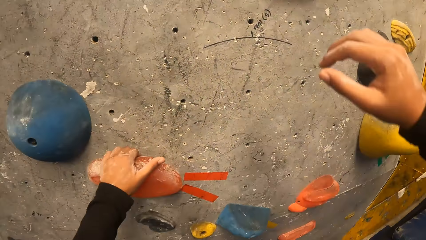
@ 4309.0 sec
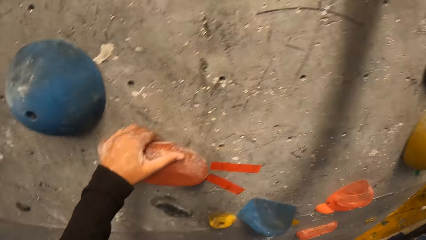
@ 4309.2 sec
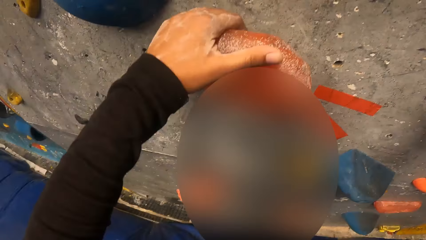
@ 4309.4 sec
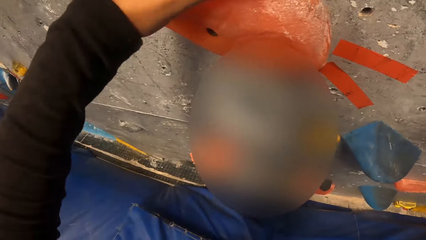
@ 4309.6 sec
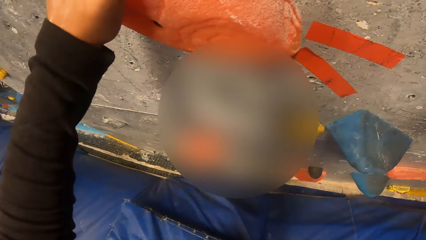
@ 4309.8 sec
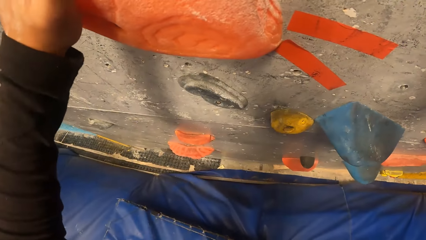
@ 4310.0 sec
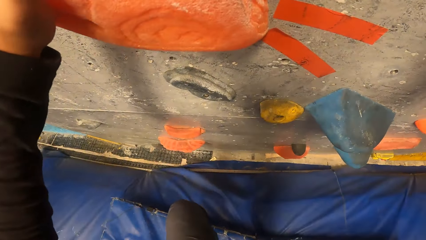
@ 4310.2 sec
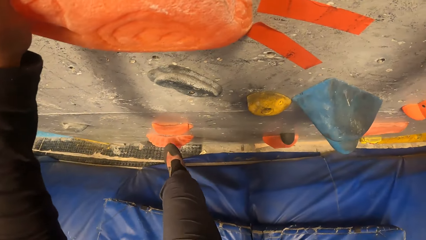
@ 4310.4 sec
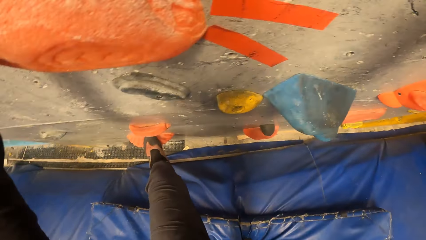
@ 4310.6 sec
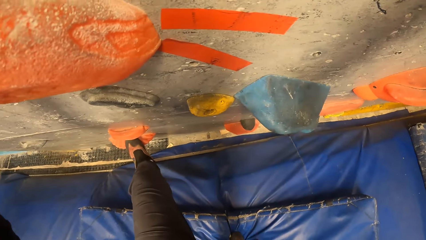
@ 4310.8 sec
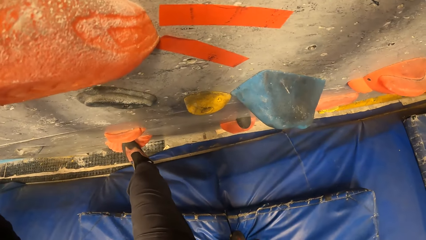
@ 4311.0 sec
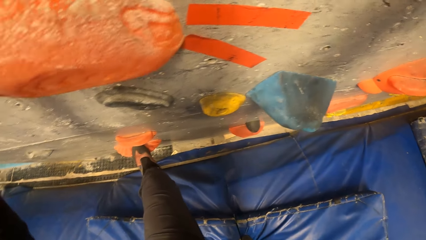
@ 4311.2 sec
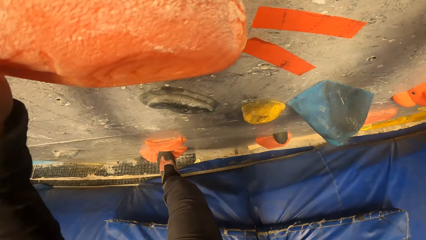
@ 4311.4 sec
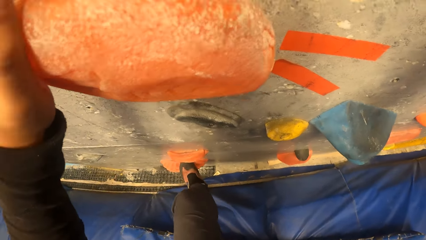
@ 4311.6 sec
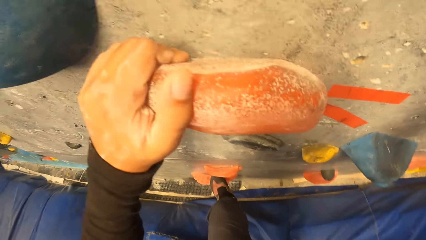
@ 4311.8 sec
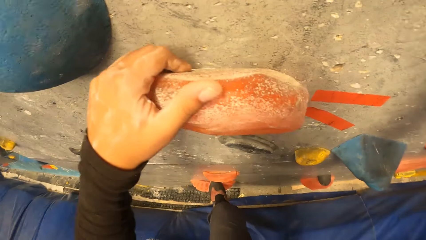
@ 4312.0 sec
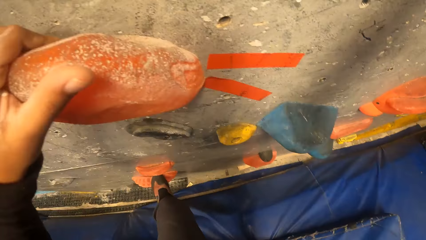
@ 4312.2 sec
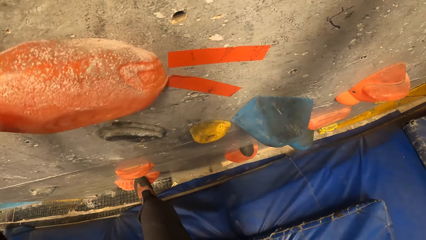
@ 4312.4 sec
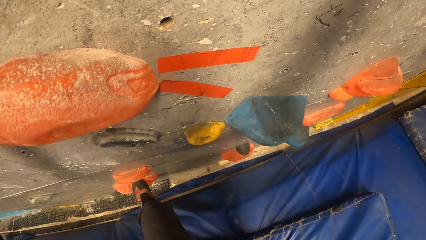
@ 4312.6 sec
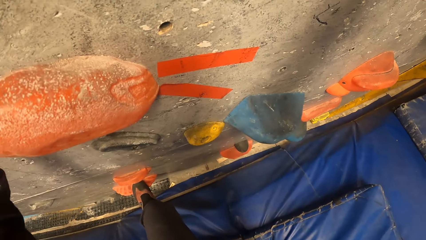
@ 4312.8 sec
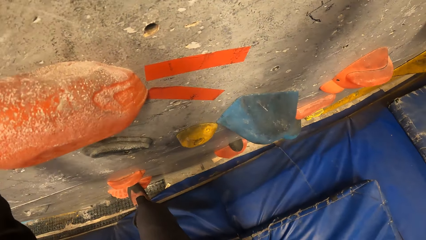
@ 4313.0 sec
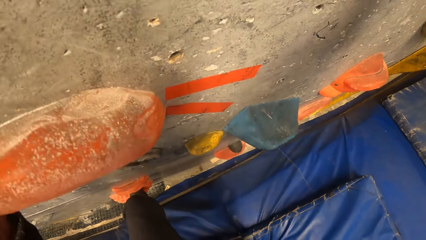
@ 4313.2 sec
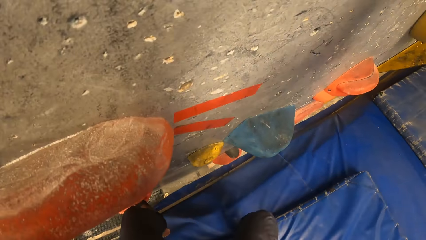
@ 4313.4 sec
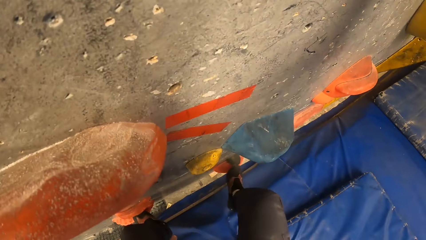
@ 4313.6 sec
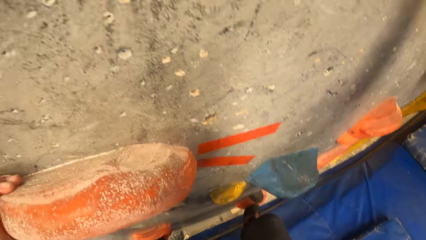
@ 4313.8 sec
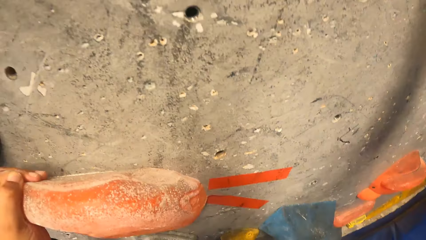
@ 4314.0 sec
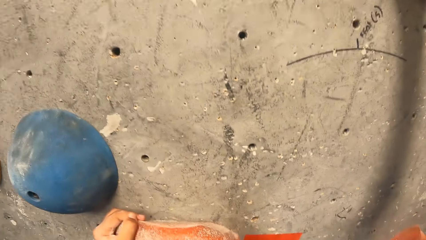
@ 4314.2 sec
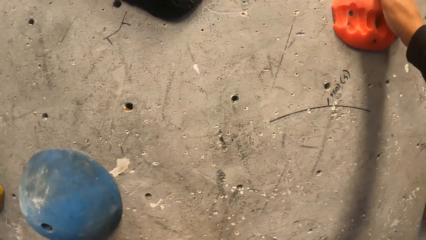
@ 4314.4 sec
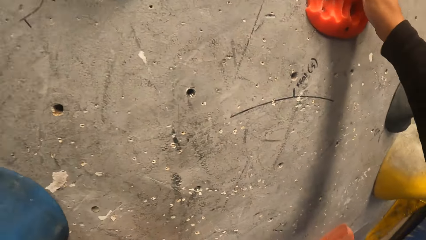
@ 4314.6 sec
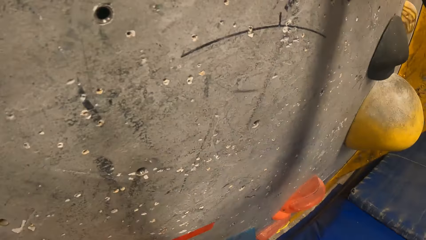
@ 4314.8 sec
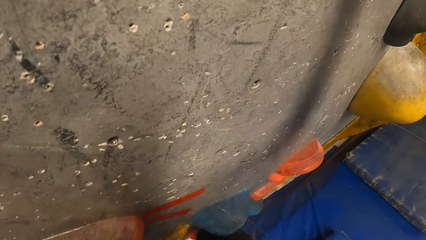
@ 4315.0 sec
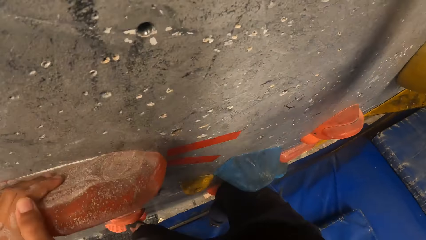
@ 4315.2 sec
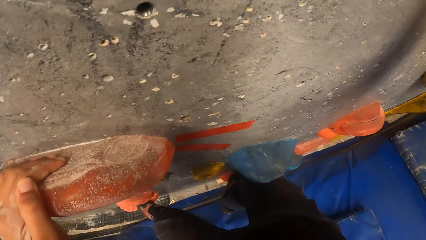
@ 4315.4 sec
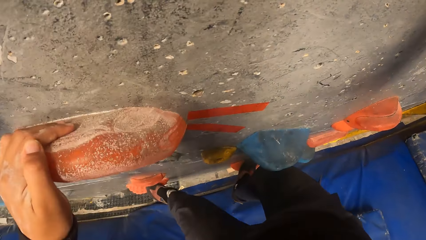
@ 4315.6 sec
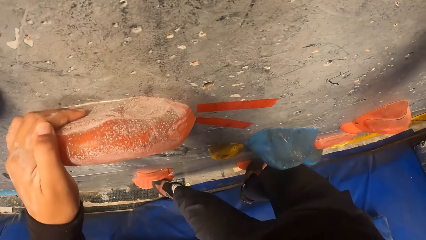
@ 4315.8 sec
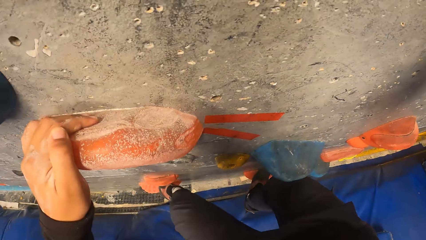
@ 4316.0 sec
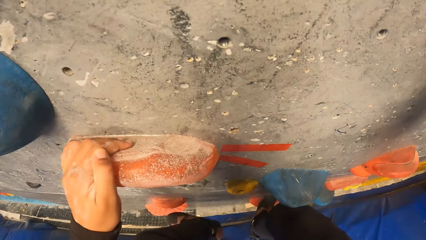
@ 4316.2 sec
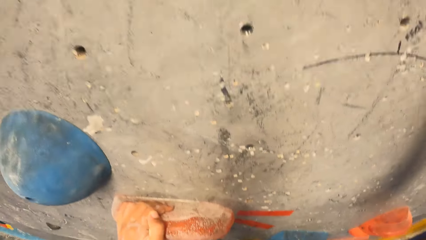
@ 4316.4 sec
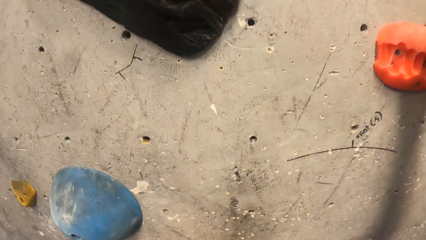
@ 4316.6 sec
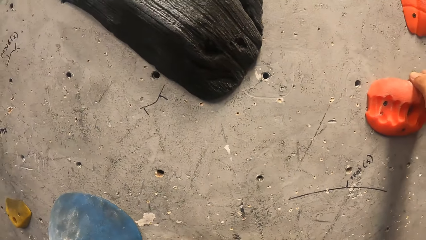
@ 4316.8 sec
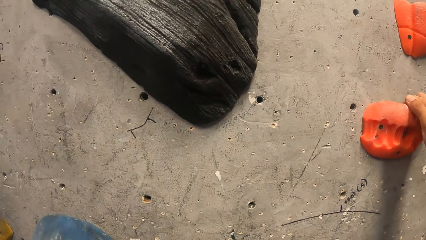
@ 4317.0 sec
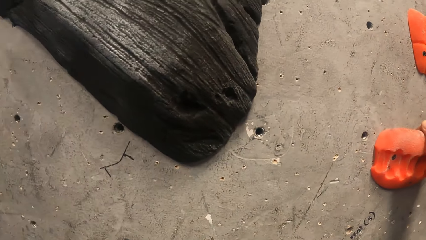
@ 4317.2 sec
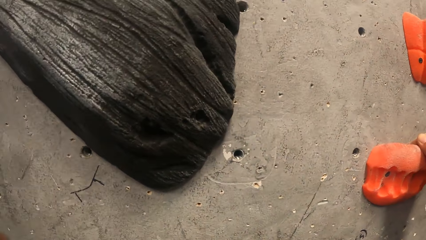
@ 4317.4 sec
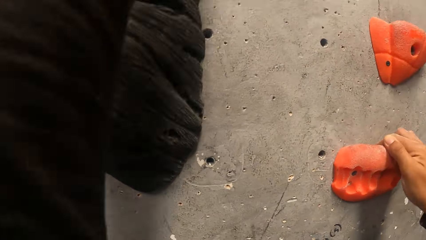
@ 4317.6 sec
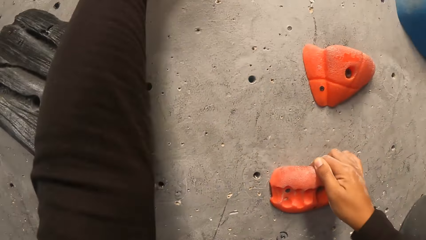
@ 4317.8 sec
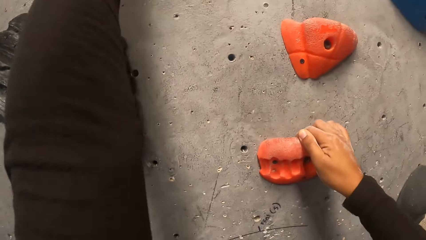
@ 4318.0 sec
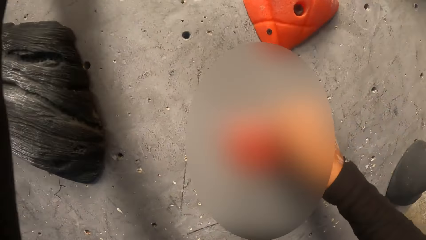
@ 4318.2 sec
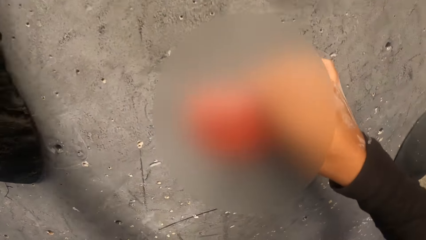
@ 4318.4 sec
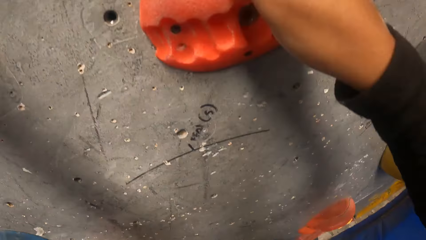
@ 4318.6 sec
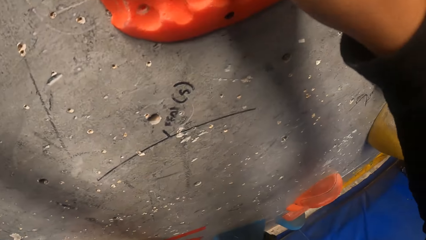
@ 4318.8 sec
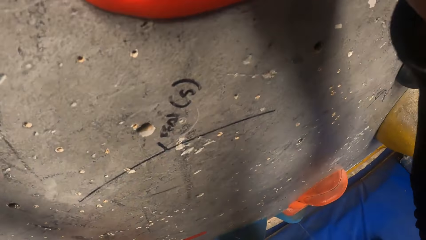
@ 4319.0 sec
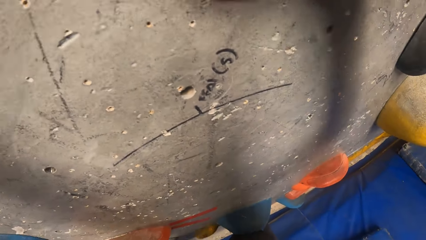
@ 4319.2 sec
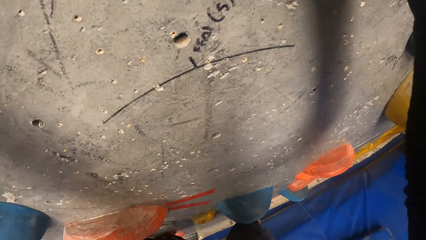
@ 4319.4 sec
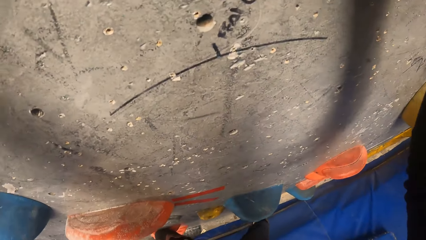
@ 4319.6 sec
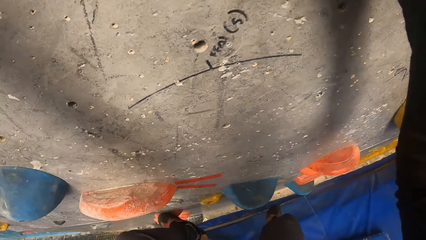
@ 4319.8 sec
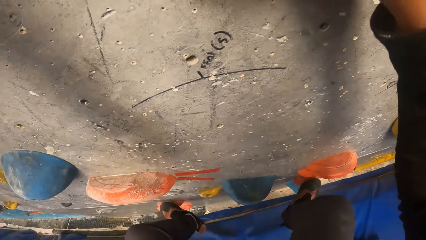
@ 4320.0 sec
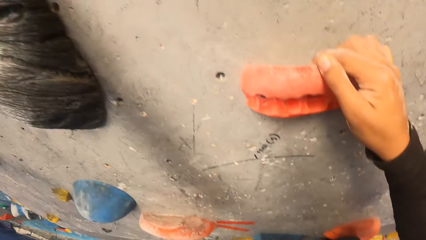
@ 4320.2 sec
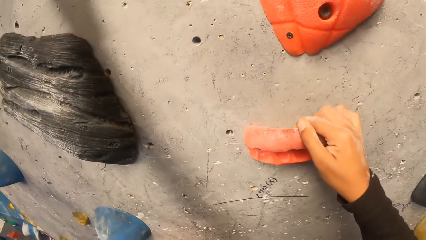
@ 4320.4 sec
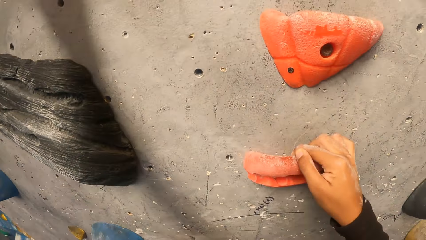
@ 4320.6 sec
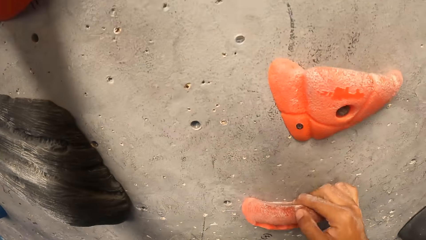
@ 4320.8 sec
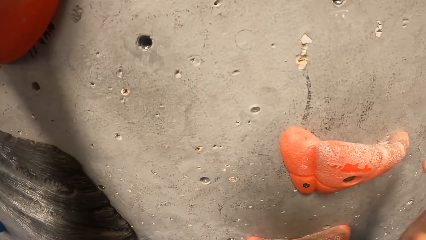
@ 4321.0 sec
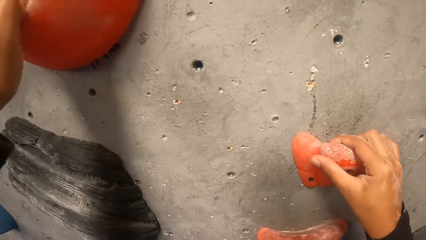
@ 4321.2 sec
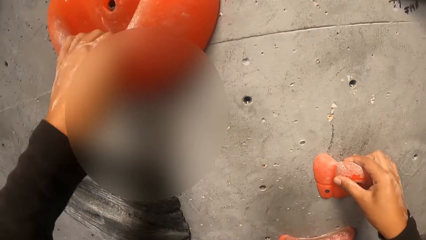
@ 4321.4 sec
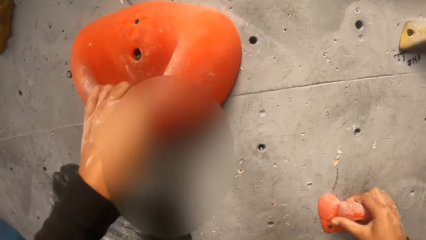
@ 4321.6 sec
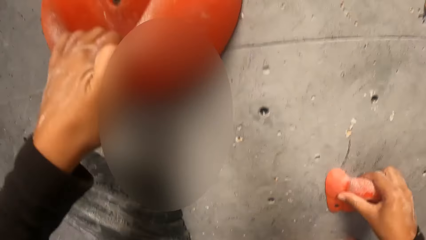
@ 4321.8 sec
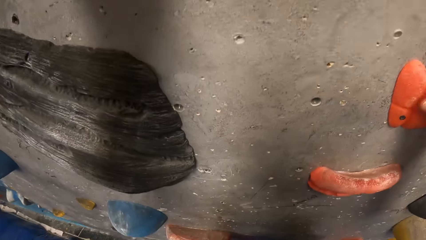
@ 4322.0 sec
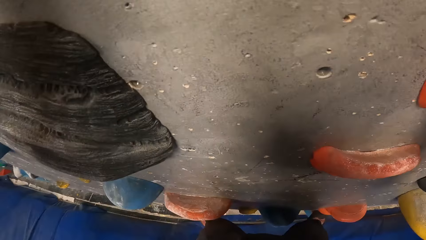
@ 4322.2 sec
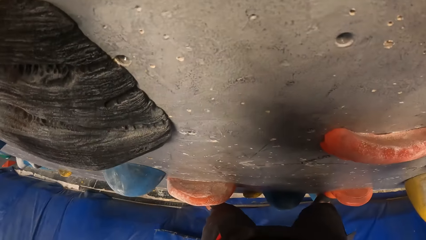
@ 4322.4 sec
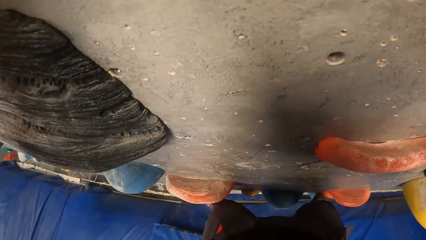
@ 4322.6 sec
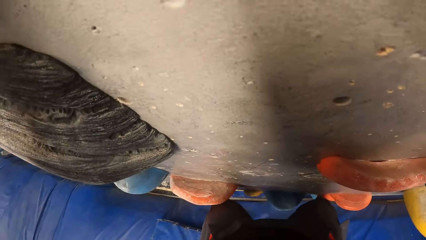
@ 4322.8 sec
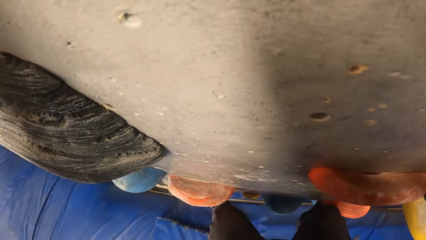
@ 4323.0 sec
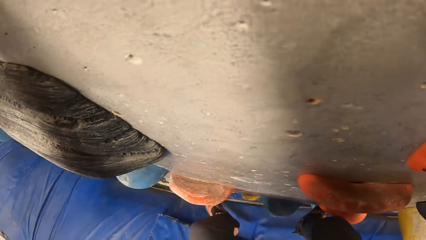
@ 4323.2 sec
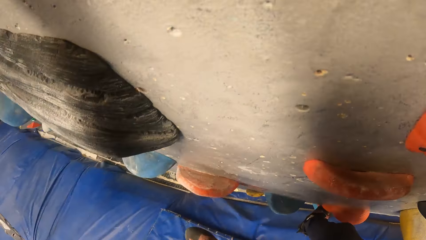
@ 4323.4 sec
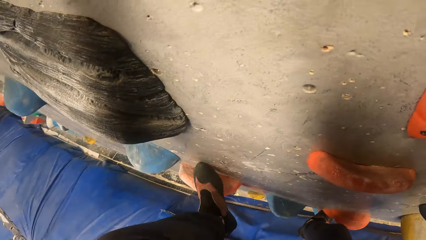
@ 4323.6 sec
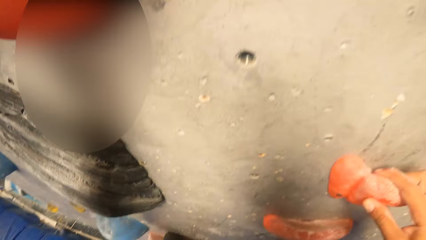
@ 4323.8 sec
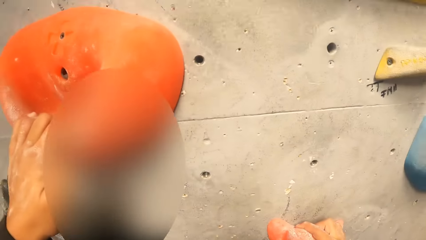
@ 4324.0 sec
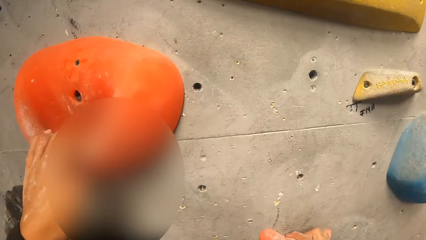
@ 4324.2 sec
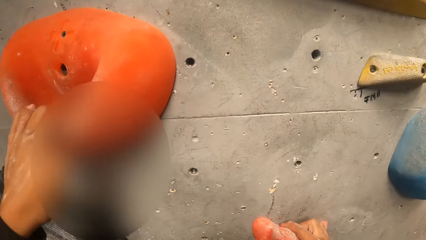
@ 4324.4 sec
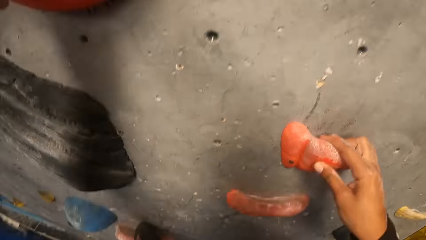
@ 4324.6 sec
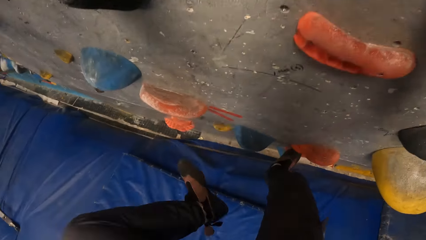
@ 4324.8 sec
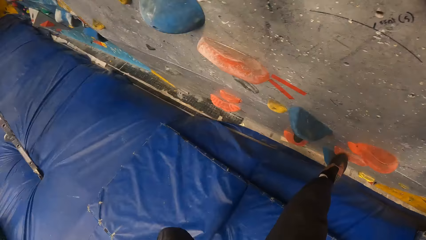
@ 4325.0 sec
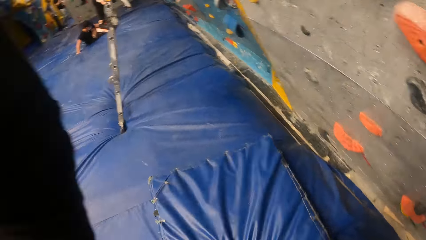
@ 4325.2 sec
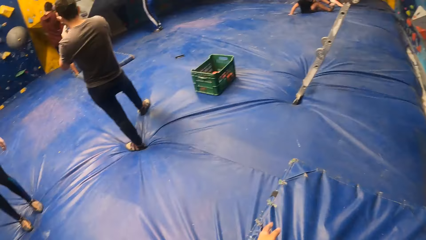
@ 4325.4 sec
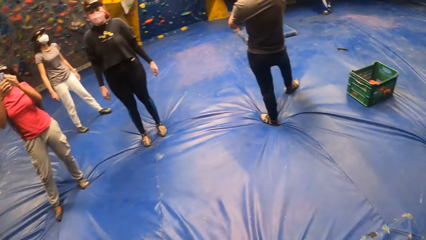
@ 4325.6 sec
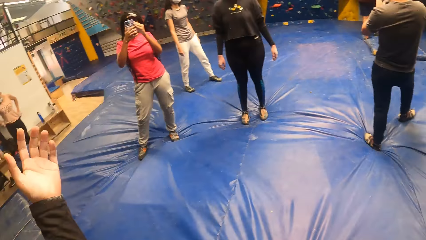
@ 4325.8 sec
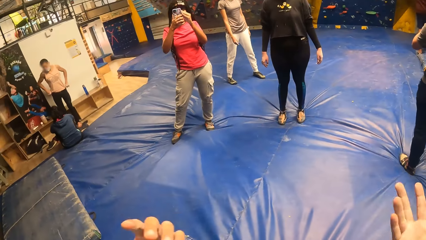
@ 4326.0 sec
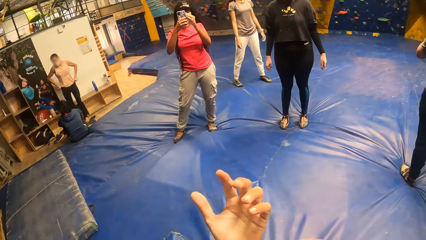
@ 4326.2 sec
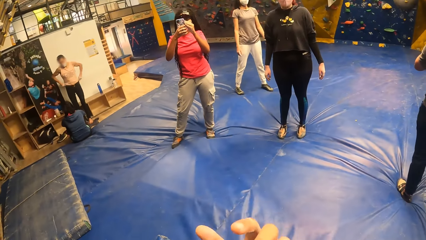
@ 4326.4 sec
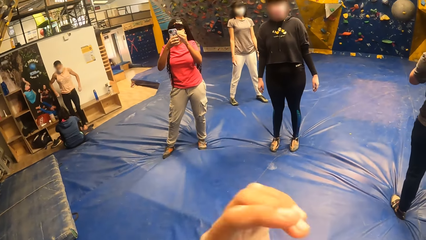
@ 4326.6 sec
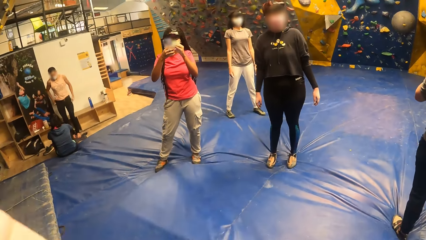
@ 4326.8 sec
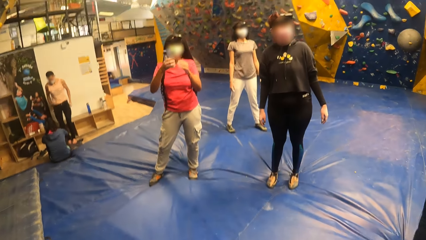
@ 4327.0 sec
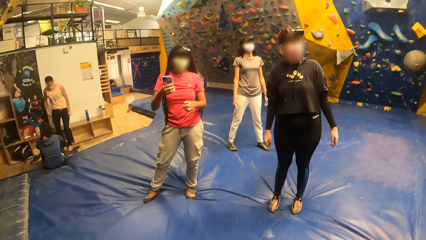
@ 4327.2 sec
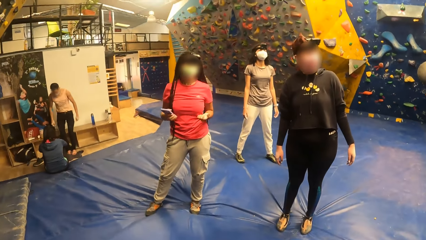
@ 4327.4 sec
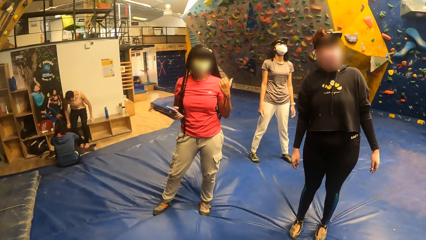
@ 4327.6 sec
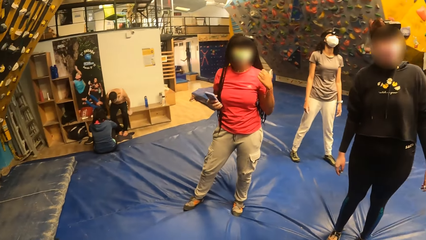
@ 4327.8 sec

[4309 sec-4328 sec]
The camera wearer grabs a rock or climbing hold on the wall with her left hand. She places her left leg on a rock on the wall. She climbs the wall. She steps on a climbing hold. She steps on a climbing hold again. She holds a climbing hold. She steps on a climbing hold. She jumps down onto the foam landing. She turns around. A woman holds the phone with both hands. The camera wearer converses with a person and another woman. She walks forward. A man sits on a bench.
